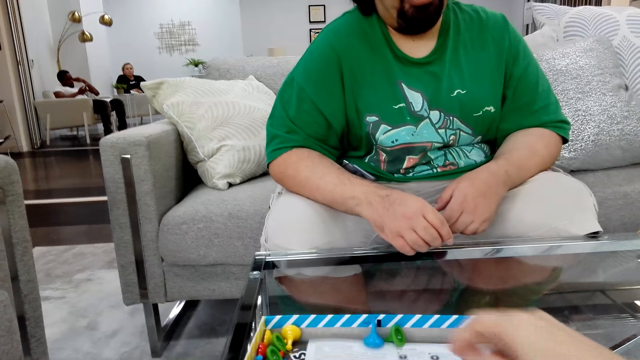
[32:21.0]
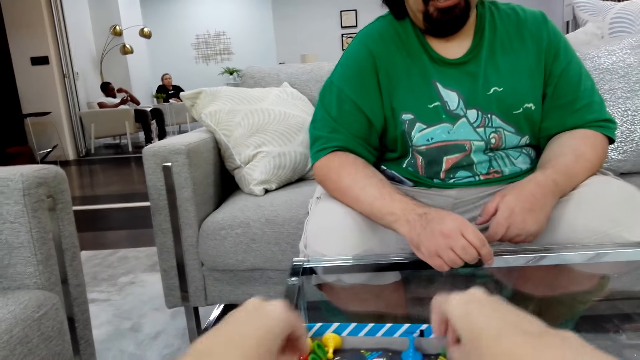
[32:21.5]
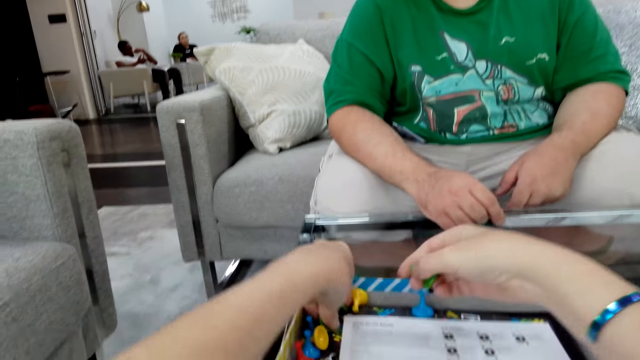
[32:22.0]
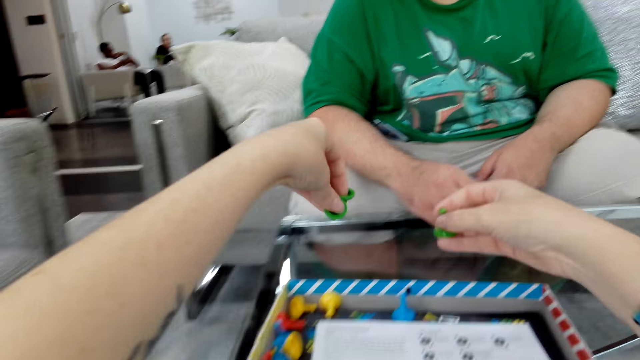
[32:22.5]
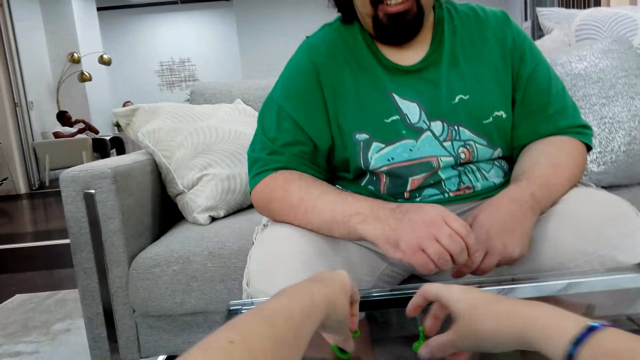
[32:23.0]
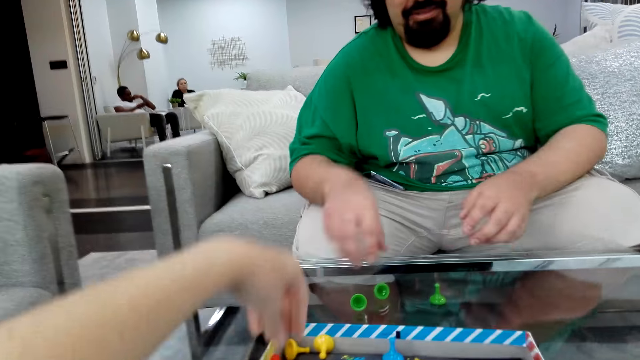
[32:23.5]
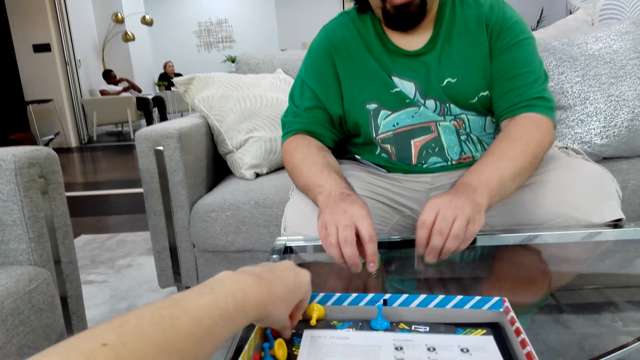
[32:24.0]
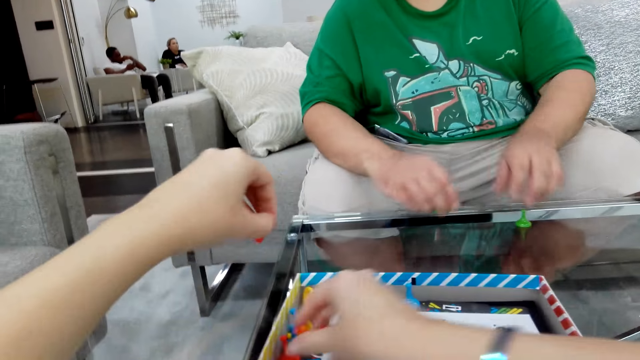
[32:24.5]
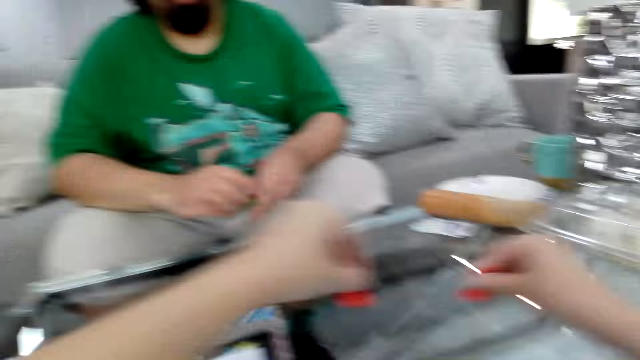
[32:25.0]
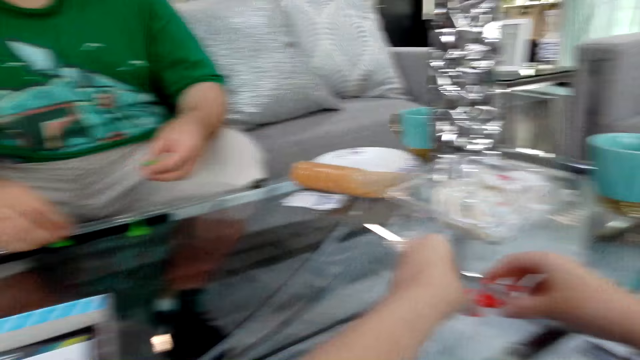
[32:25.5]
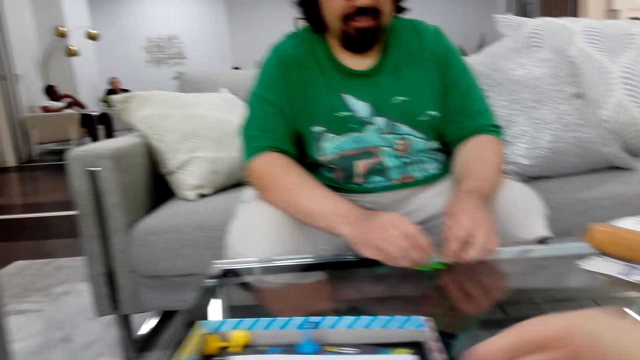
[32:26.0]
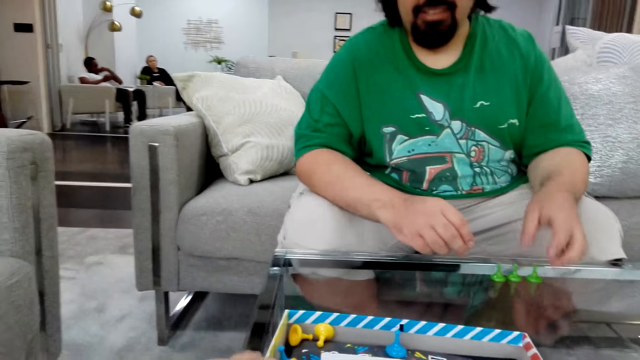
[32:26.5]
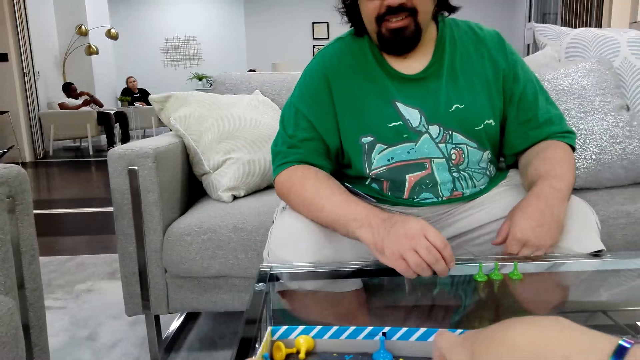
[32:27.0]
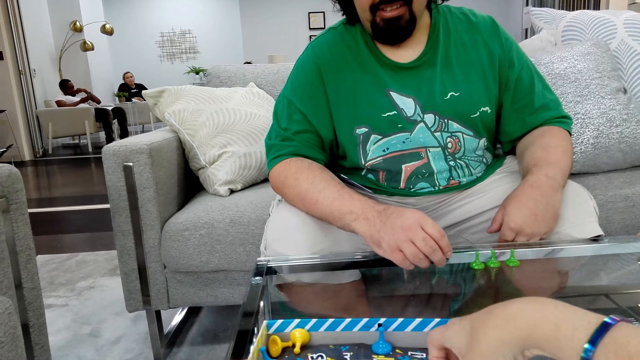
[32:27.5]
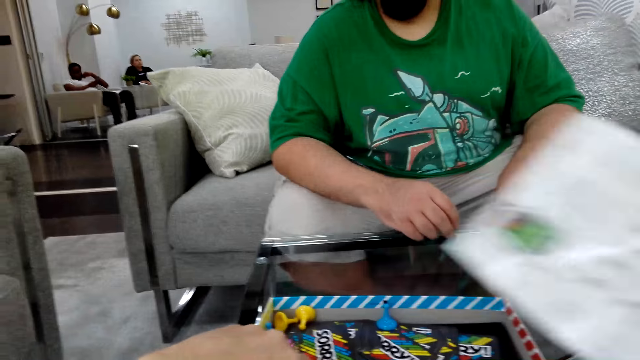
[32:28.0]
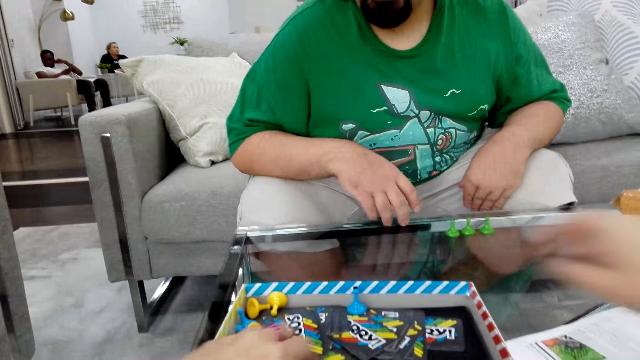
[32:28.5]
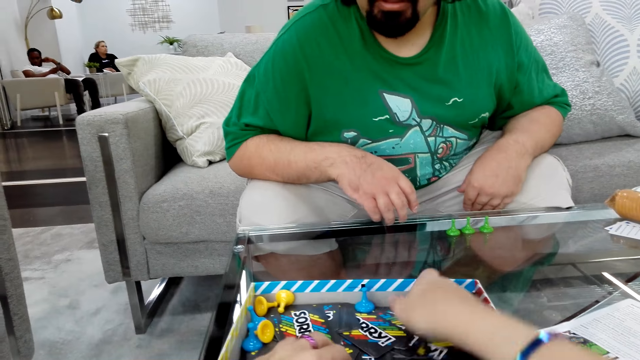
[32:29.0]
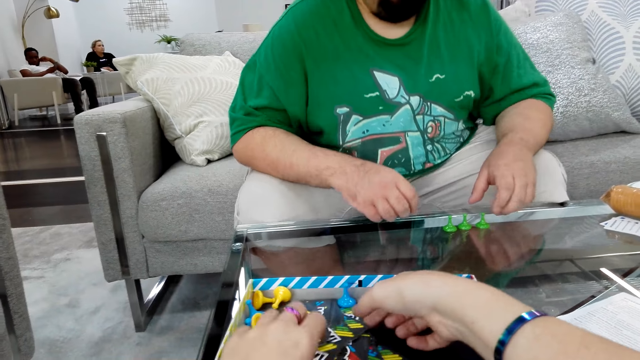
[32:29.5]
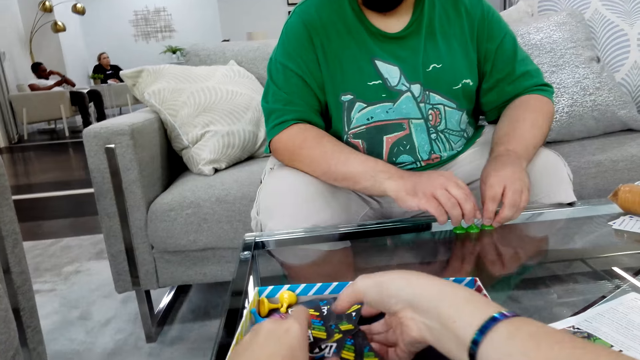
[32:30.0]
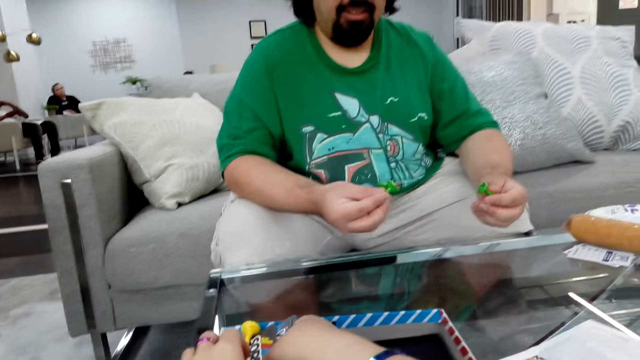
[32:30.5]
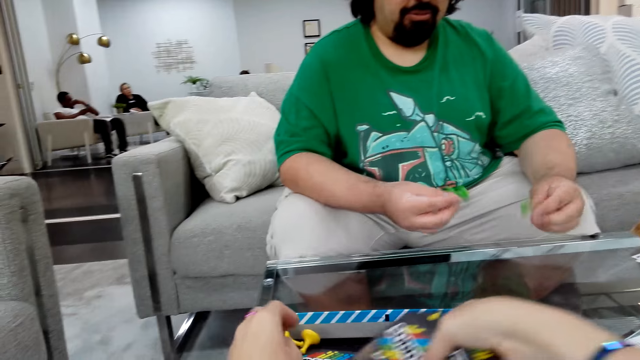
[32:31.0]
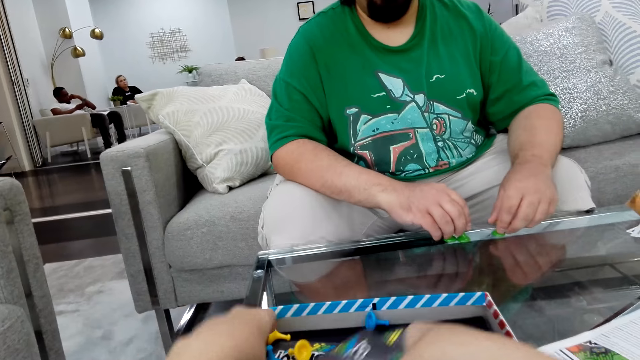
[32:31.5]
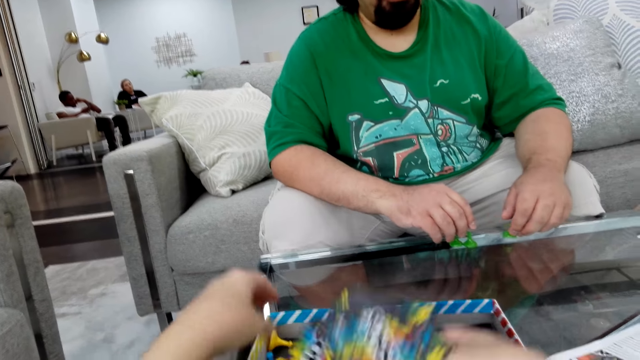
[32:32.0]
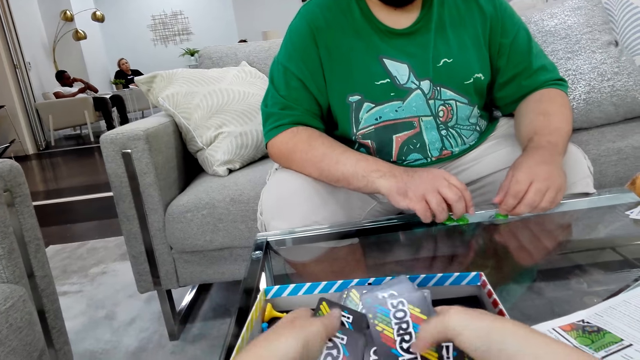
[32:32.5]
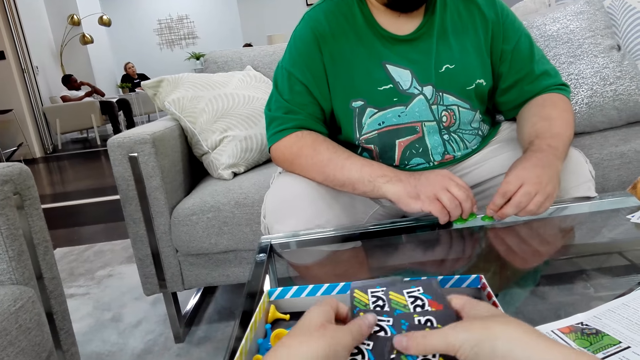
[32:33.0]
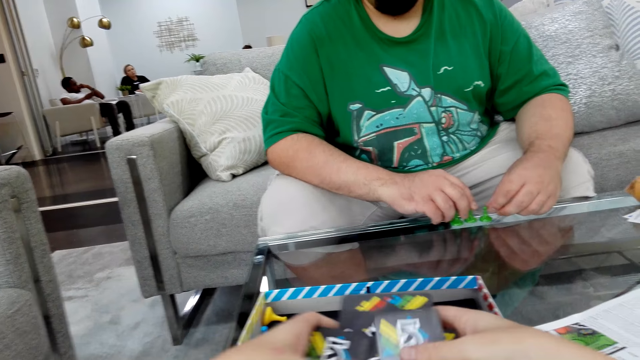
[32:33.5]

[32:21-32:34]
The camera wearer collects game pawns. They put the Sorry board game pieces on the table. A man arranges the game pawns on the table. The camera wearer collects game cards.

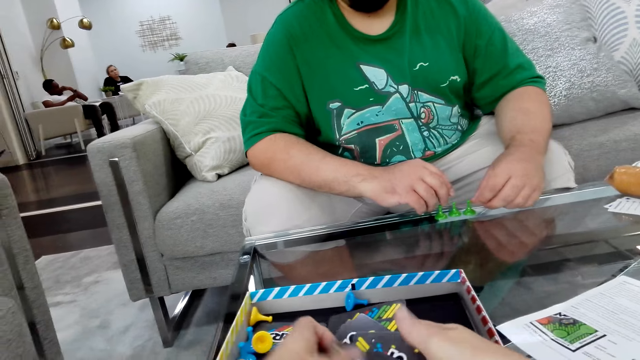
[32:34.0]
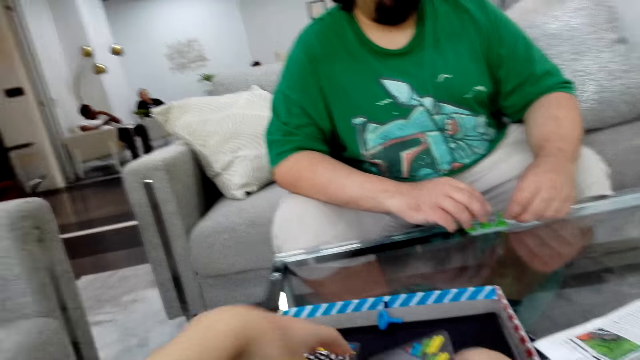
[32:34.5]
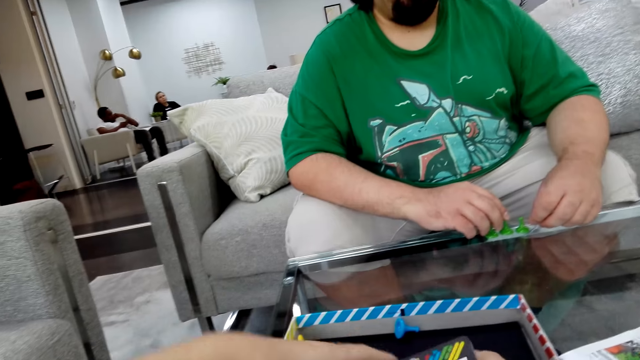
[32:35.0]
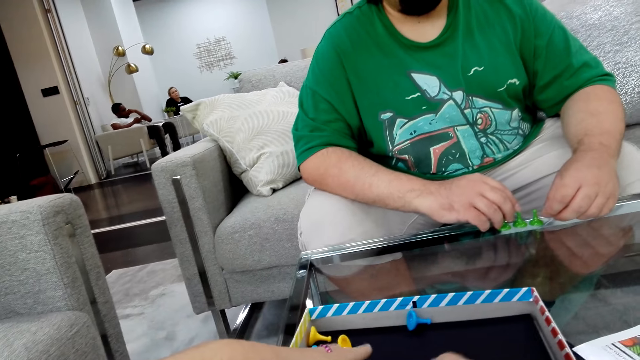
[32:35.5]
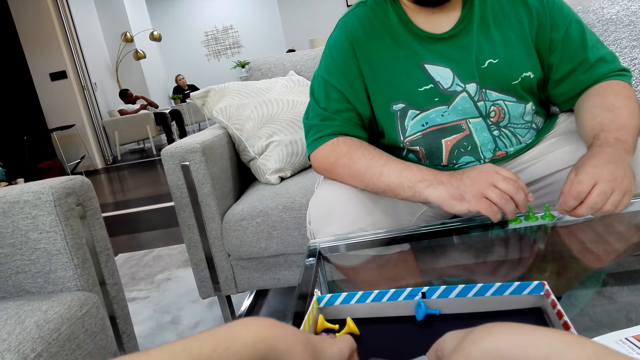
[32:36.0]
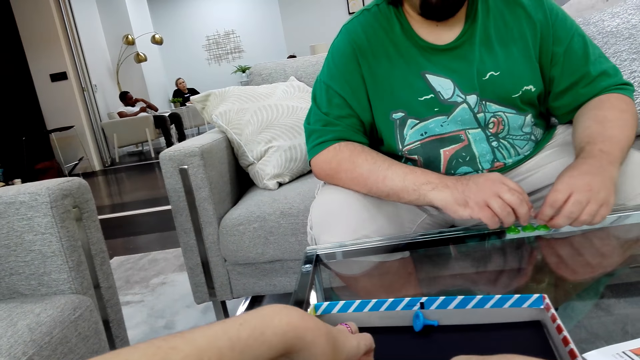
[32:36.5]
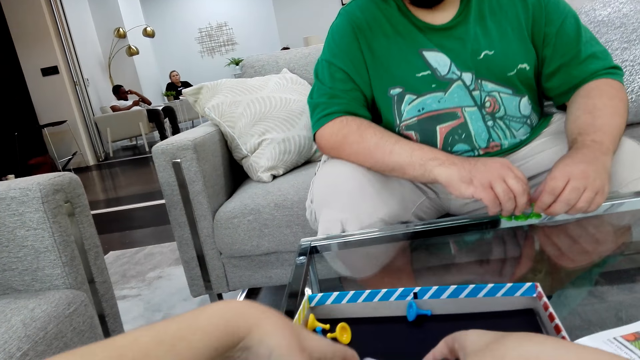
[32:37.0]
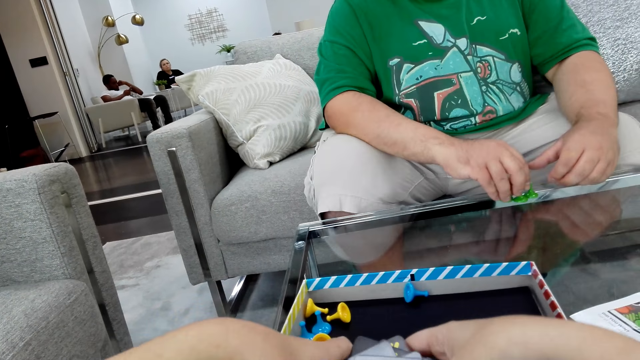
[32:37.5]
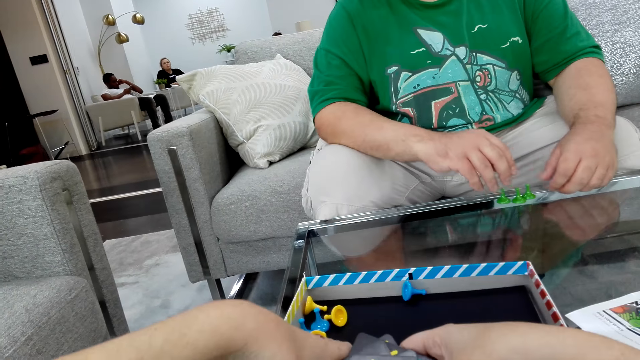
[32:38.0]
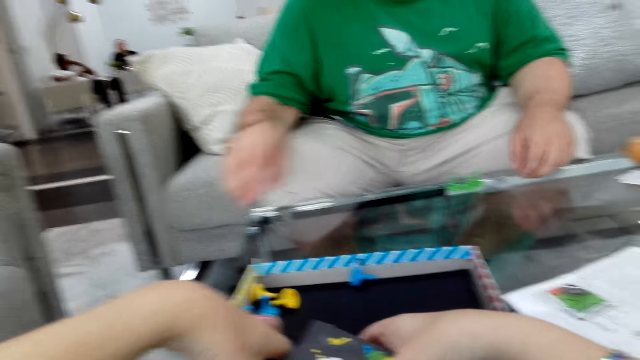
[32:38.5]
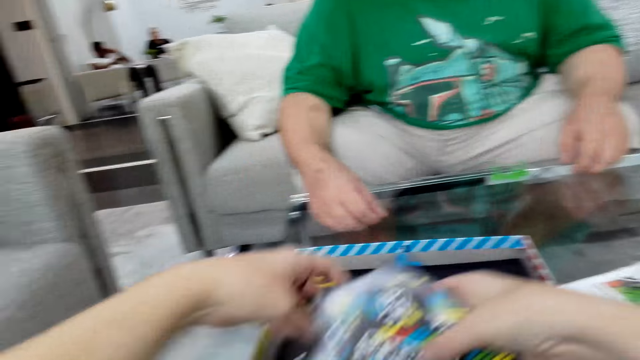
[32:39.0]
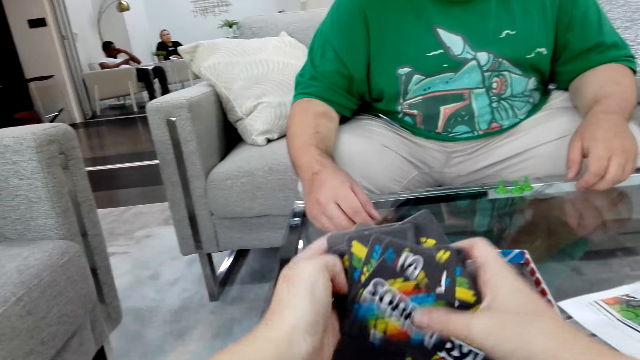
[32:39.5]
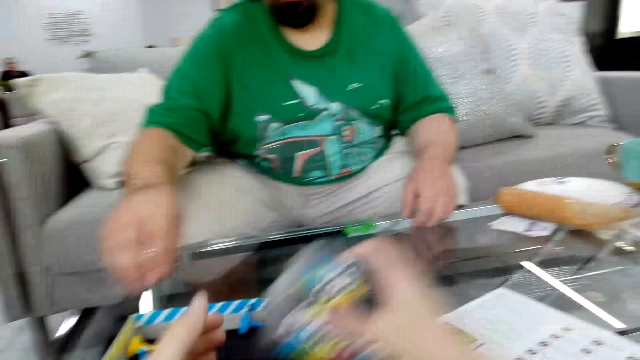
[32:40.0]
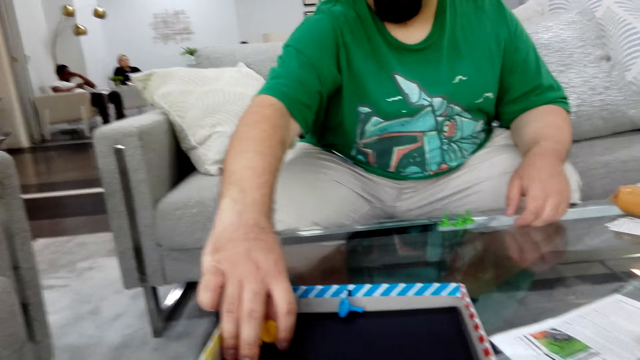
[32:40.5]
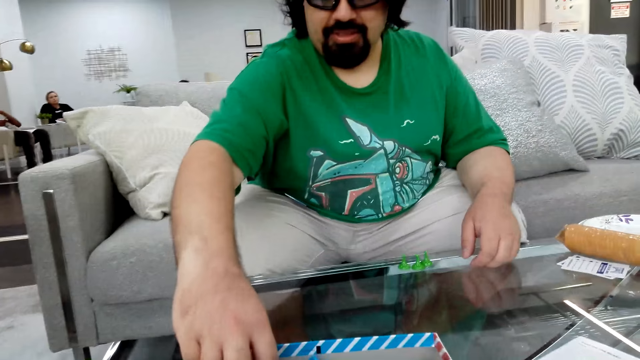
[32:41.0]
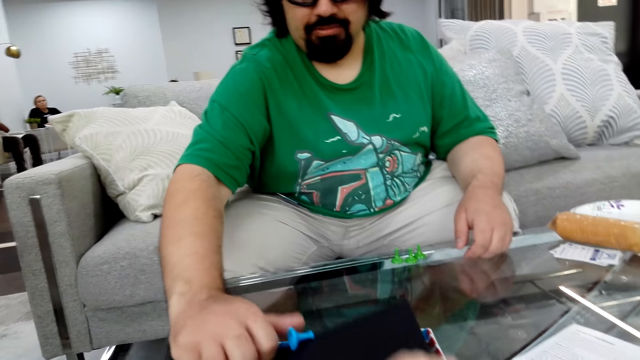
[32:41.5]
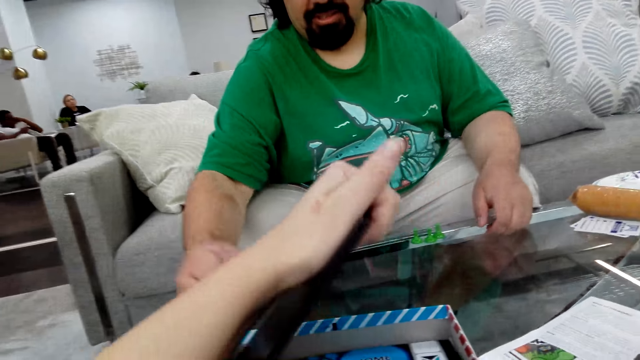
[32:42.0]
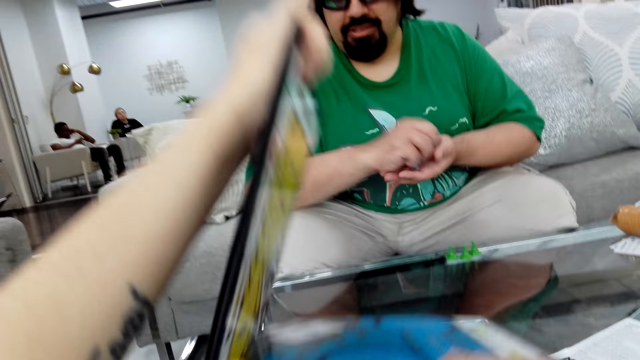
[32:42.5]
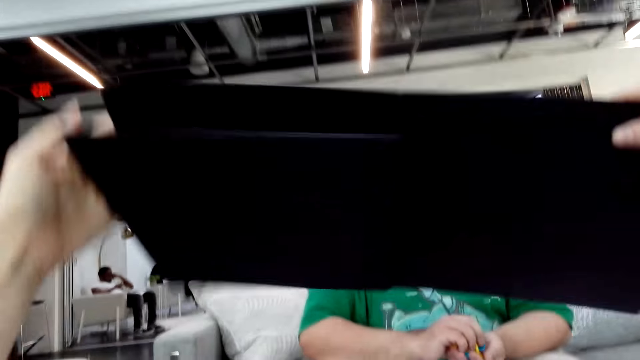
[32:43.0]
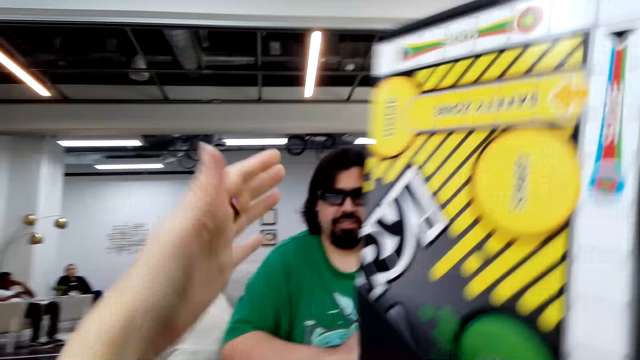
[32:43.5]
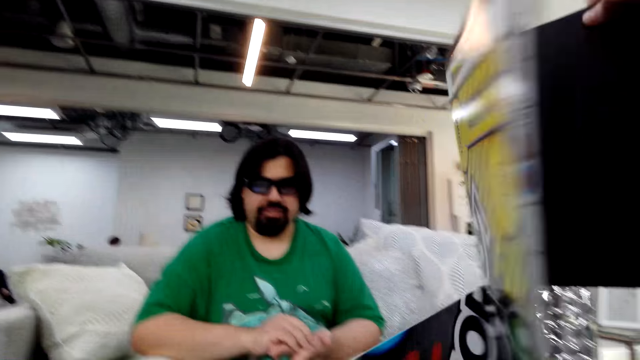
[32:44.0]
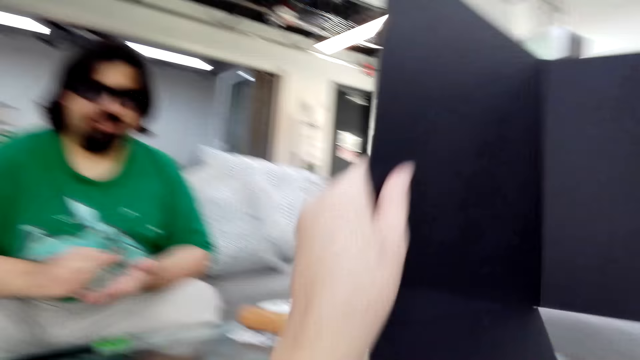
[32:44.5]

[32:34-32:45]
The camera wearer holds the poker cards. They put the game cards on the table. A man collects game pawns. The camera wearer lifts up the game board. They hold a piece of box.
